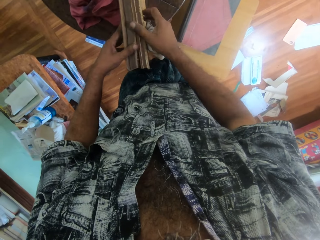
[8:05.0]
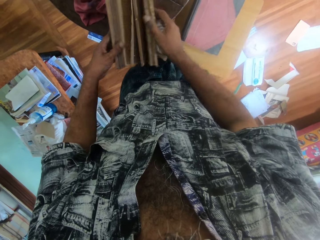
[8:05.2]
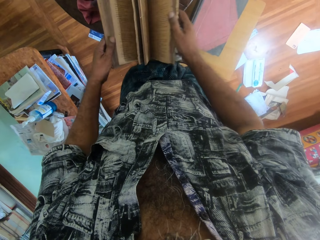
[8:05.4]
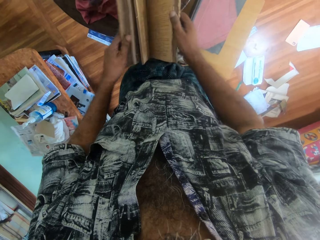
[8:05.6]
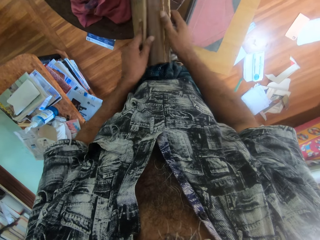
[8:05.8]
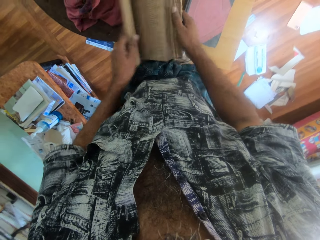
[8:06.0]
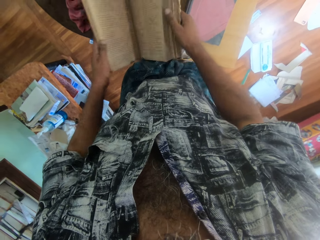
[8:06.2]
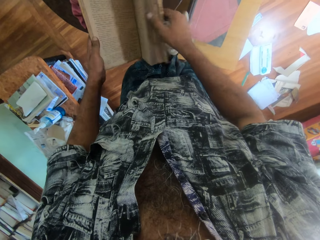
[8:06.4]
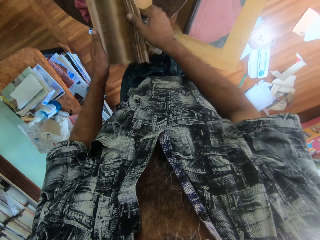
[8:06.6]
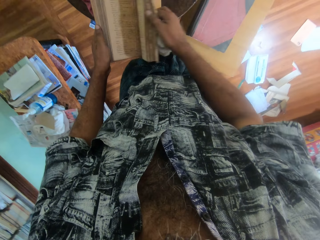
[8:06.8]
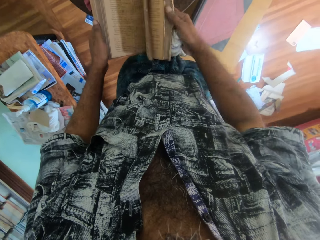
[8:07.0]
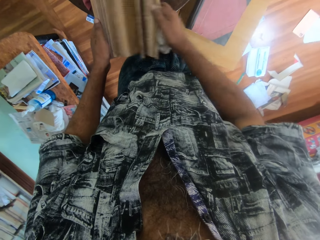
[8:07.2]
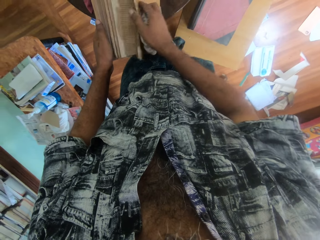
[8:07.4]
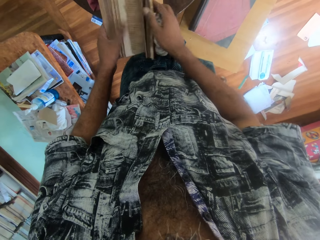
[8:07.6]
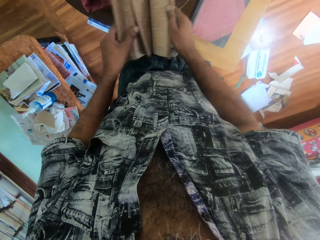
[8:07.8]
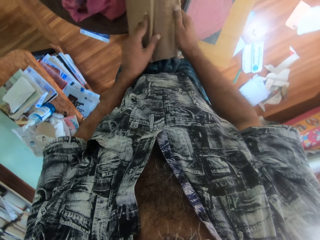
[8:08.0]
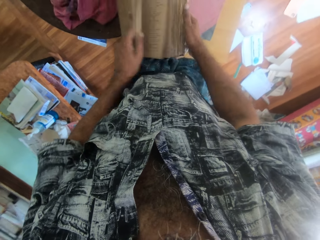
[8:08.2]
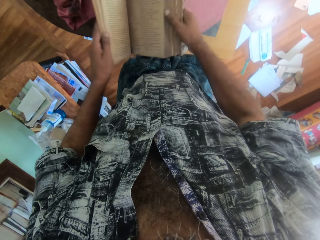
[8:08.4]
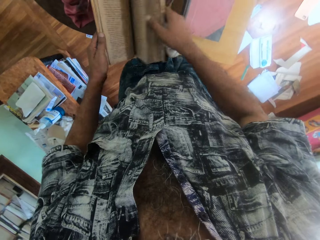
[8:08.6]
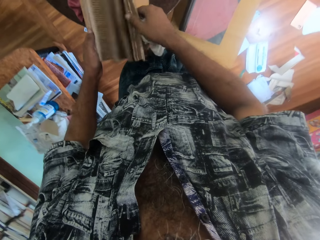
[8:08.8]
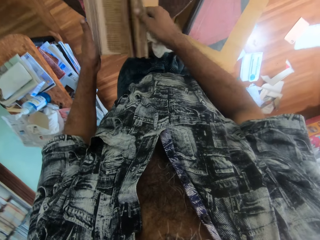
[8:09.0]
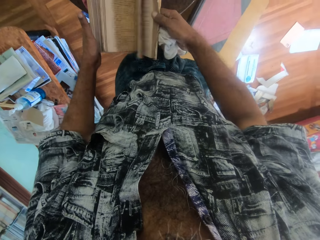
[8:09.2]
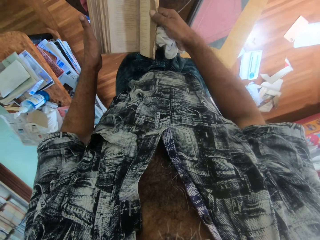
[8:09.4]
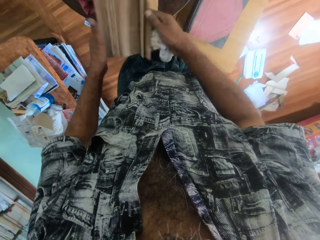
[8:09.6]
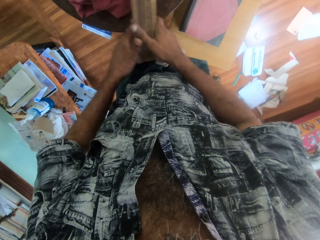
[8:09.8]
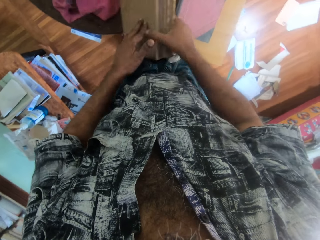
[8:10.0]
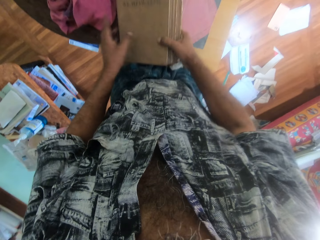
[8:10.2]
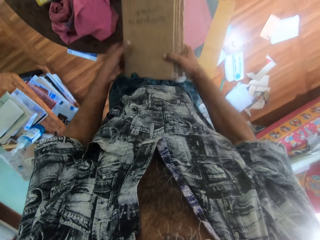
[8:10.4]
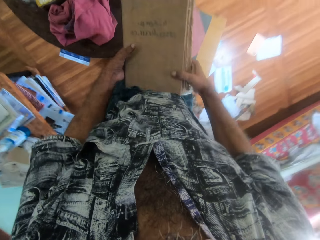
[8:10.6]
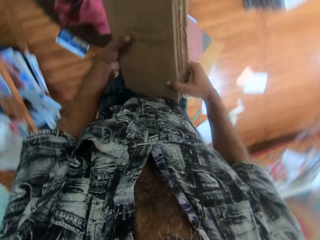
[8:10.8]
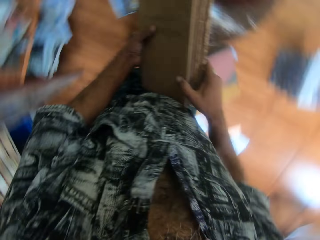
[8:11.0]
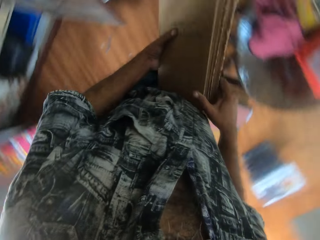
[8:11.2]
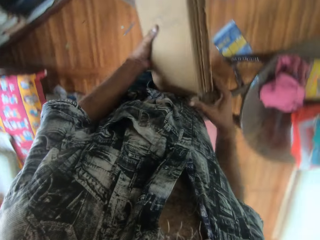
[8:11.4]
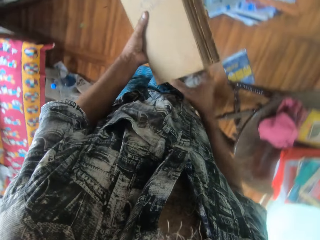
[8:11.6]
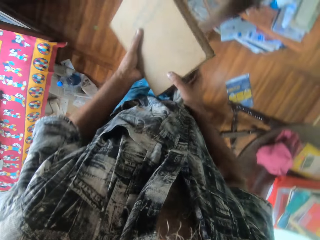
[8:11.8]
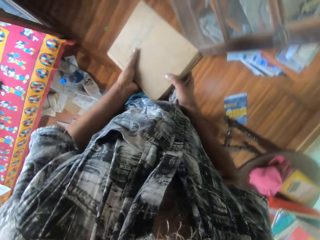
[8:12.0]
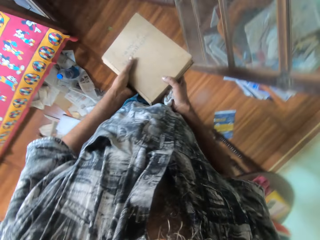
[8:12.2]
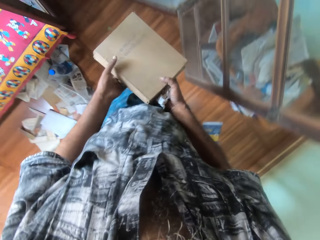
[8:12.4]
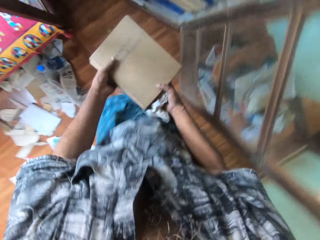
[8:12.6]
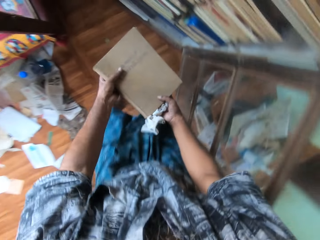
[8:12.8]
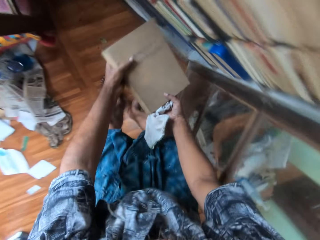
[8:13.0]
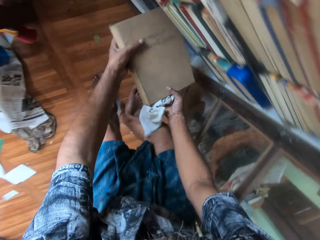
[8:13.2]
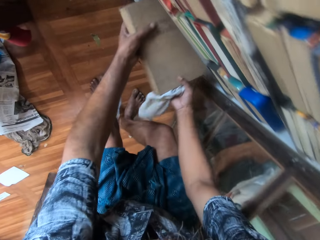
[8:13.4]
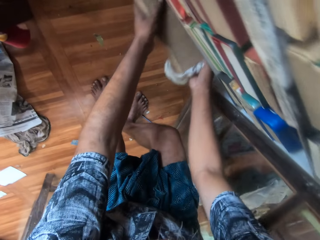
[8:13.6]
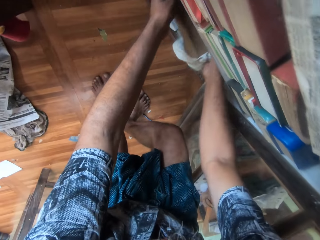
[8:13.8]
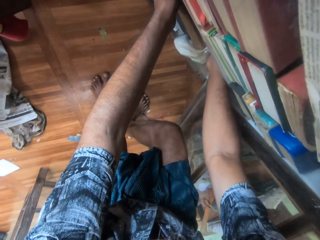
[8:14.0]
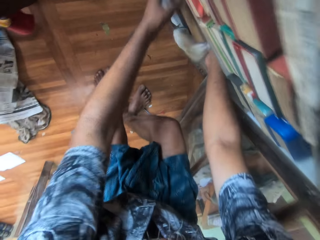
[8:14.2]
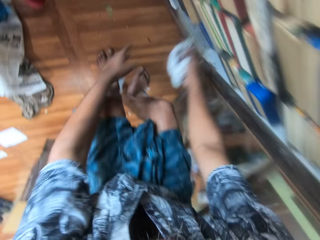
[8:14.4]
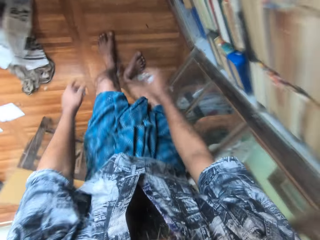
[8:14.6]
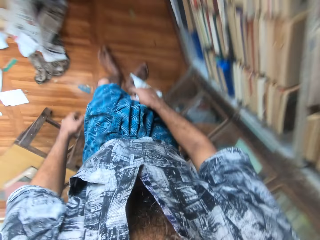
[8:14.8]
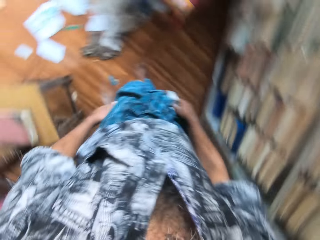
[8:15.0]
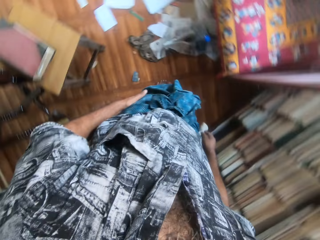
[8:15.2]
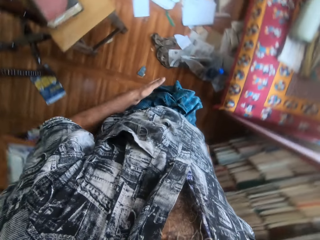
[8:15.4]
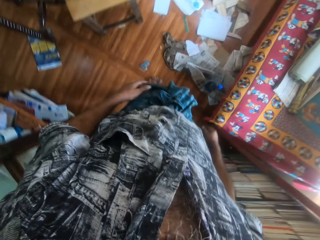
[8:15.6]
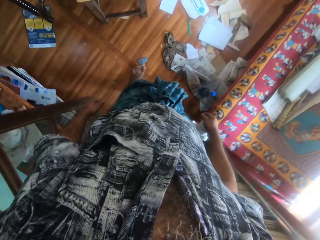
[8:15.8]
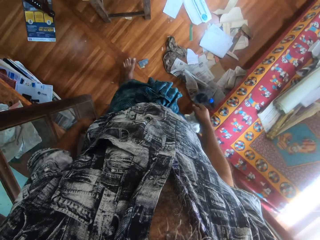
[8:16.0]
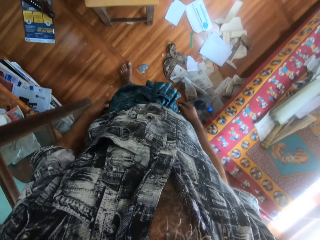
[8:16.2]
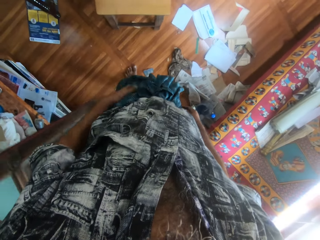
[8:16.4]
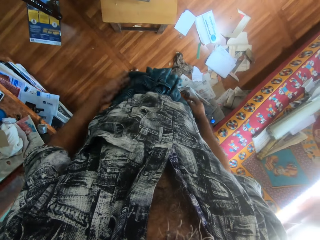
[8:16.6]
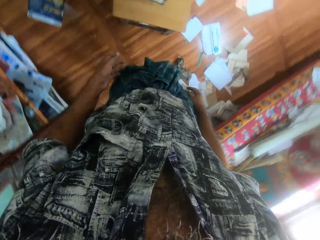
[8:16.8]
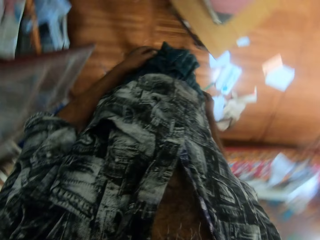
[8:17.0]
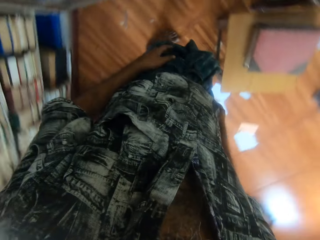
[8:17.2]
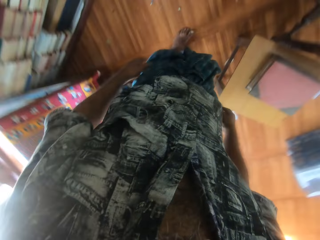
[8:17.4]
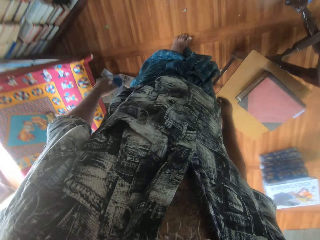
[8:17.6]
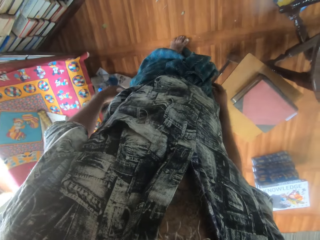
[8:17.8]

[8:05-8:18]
The camera wearer examines the book on the table with both hands. He opens the pages of the book. He picks up the book on the table with both hands and walks. He drops the book in the bookshelf with both hands. He stands. He walks back.

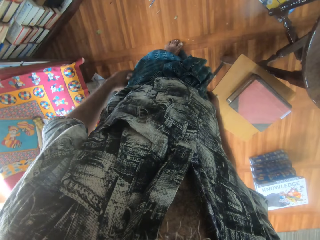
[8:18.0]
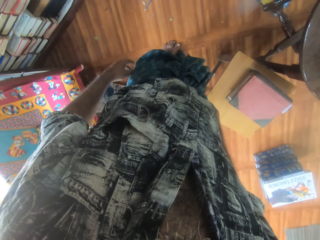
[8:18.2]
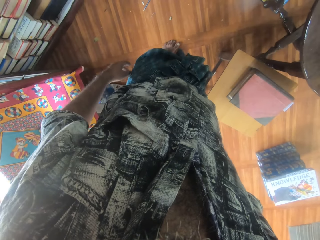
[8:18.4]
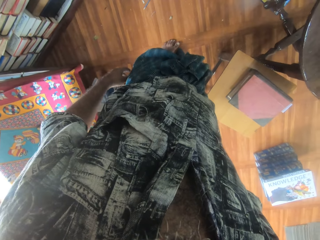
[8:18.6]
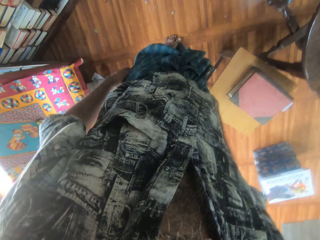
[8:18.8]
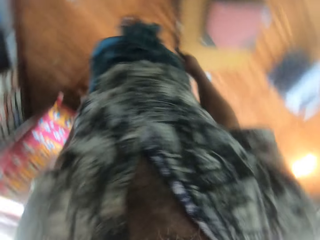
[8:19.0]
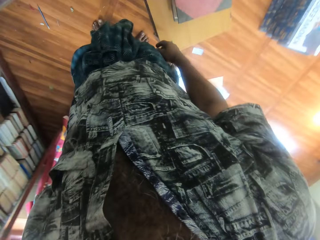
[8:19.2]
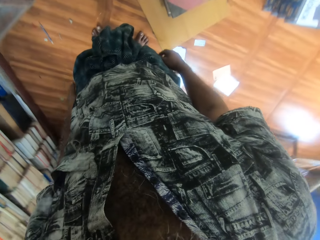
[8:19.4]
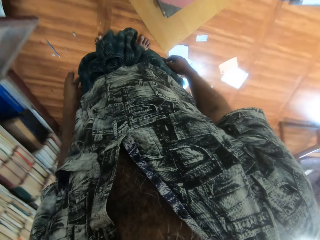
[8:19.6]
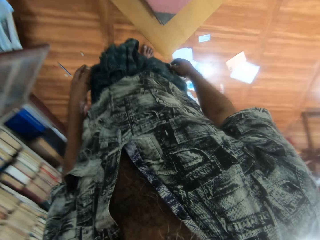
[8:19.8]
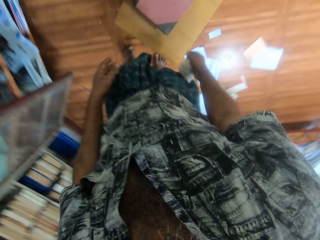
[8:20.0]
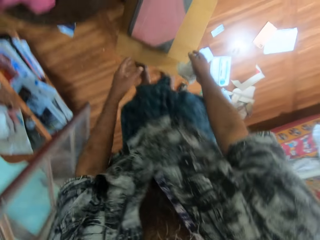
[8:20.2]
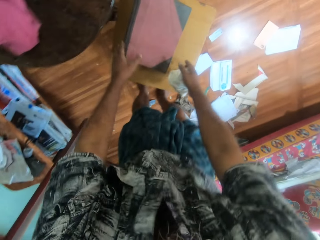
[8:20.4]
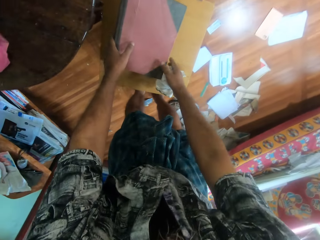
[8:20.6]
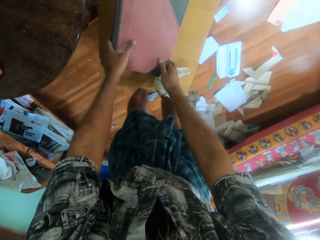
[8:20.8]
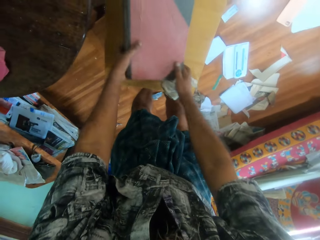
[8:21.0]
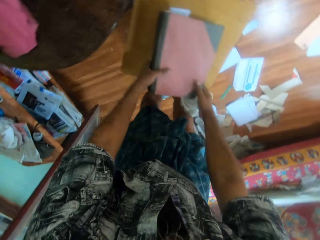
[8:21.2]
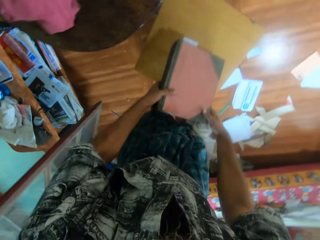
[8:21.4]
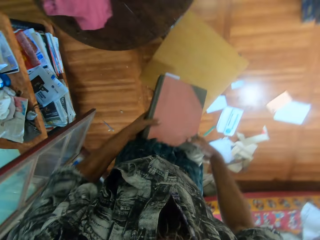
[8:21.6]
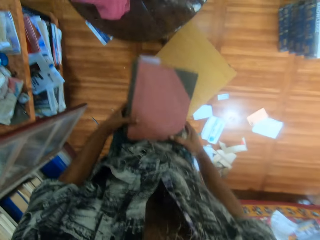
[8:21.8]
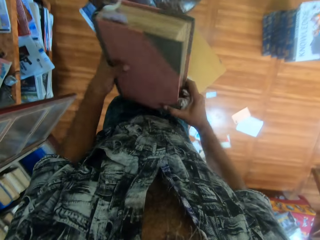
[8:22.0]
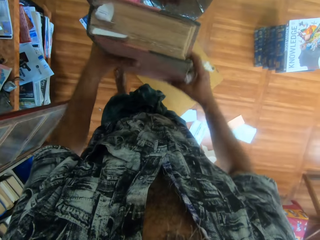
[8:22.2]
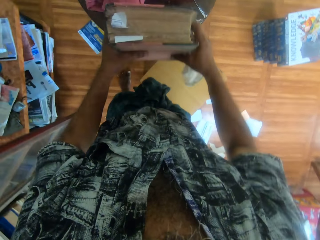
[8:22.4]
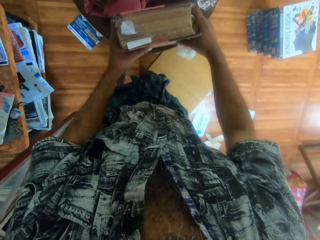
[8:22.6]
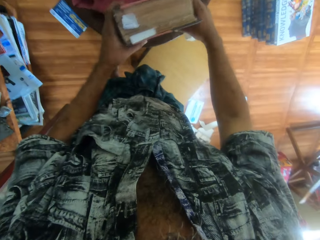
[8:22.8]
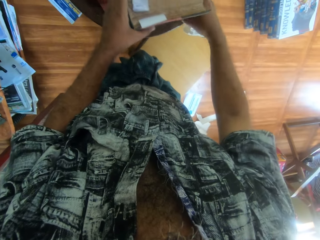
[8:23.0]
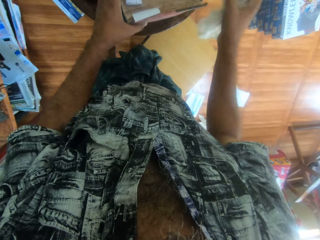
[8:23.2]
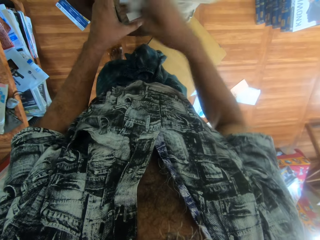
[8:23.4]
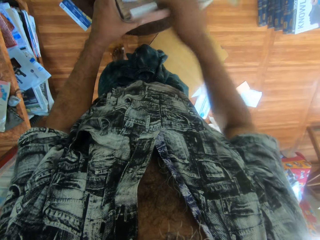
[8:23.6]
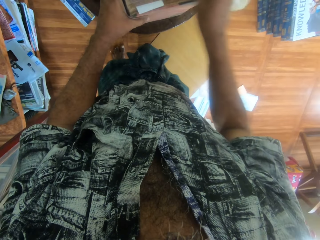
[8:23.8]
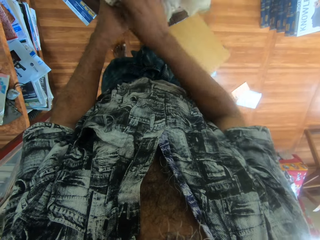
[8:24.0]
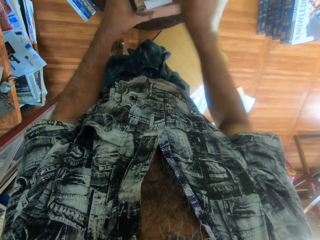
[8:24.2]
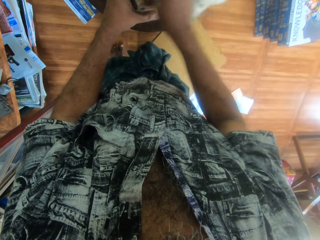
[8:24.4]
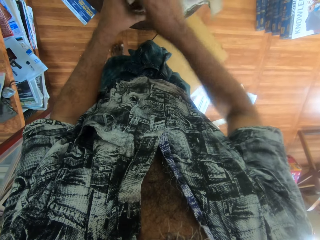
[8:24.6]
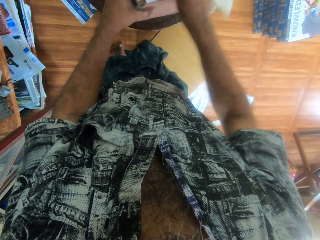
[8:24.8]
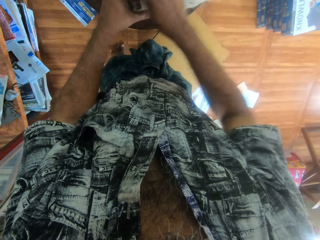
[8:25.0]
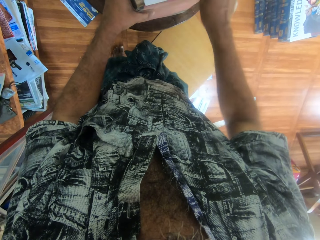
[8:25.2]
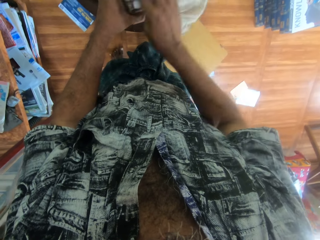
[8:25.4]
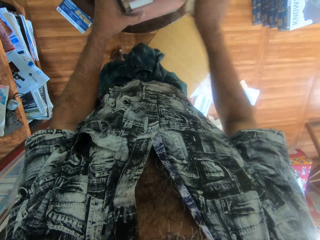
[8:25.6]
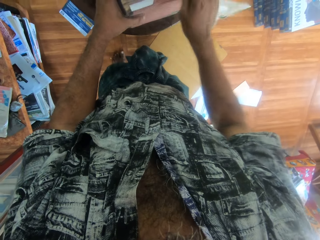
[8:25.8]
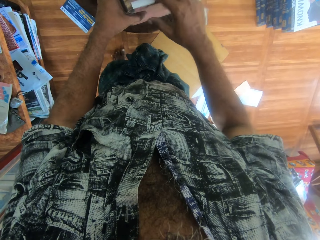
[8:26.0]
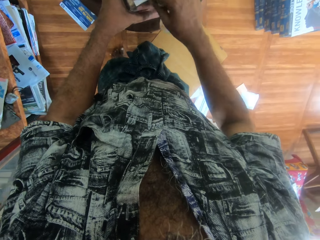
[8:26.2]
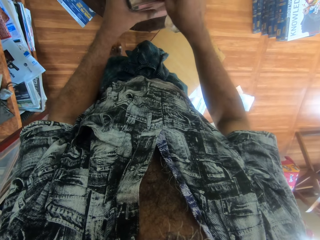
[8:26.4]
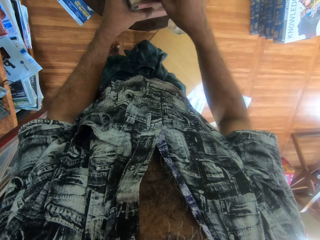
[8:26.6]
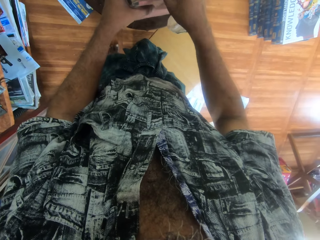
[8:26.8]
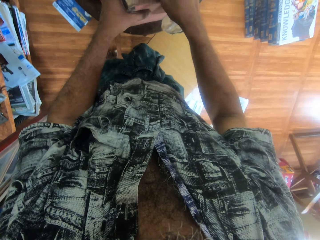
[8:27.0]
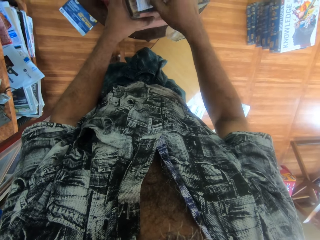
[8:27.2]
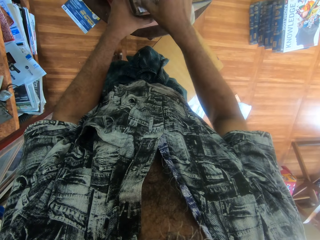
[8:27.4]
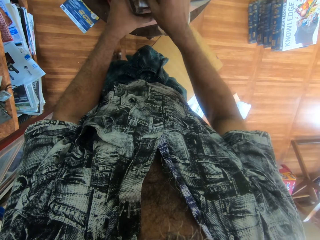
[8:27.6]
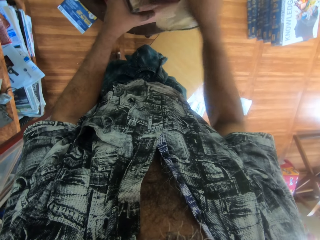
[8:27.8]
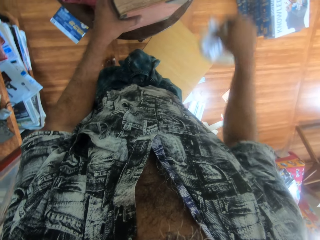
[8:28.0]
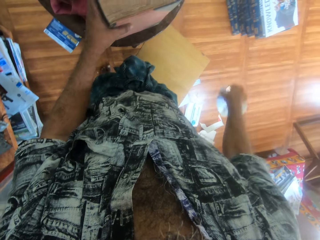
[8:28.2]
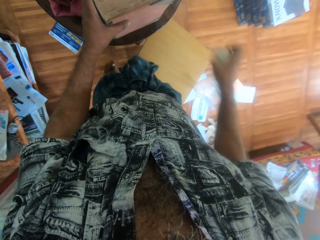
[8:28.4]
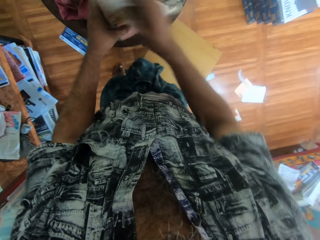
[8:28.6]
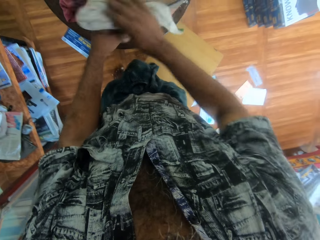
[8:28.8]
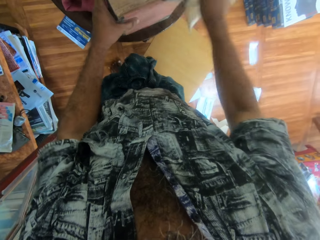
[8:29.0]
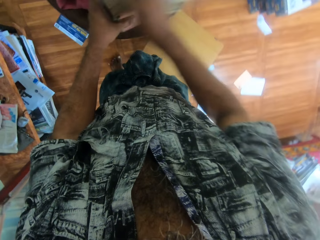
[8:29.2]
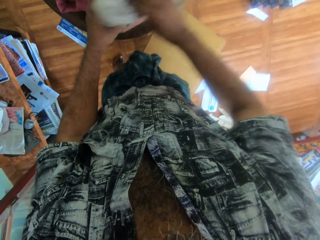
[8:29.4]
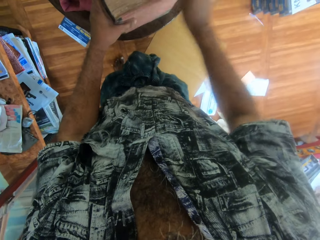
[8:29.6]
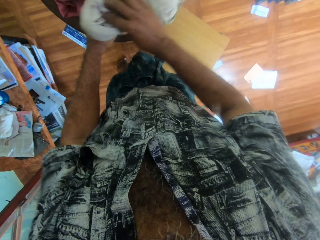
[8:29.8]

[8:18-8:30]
The camera wearer looks around. He picks up another book on the stool with both hands. He drops the book on the table with both hands. He wipes the book on the table in his left hand with the napkin in his right hand. He picks up some papers in the book on the table with his right hand. He drops the papers on the floor with his right hand. He wipes the book on the table in his left hand with the napkin in his right hand.
